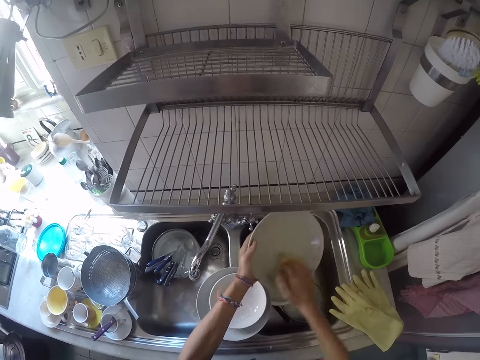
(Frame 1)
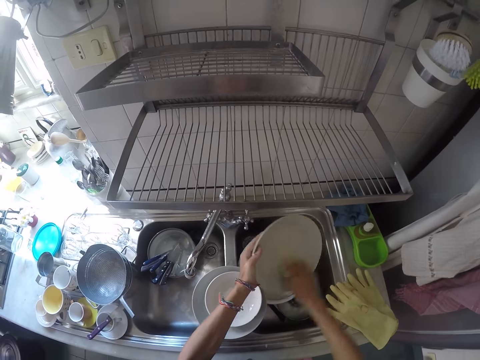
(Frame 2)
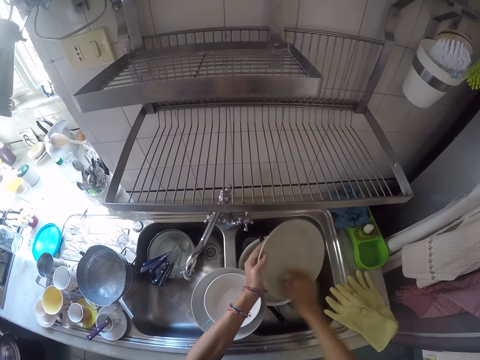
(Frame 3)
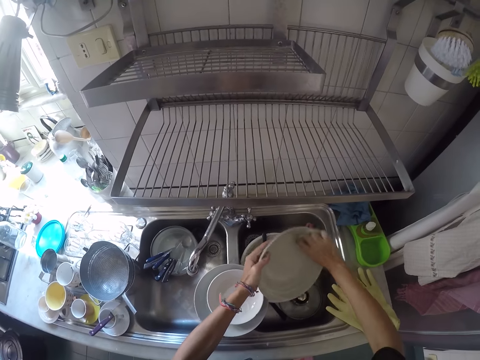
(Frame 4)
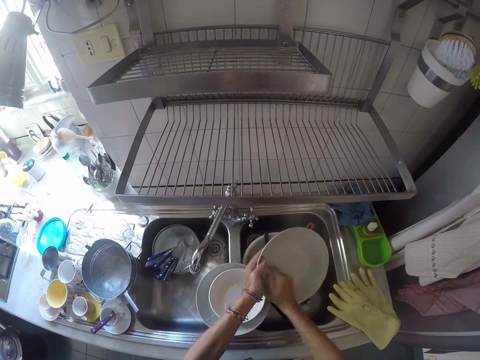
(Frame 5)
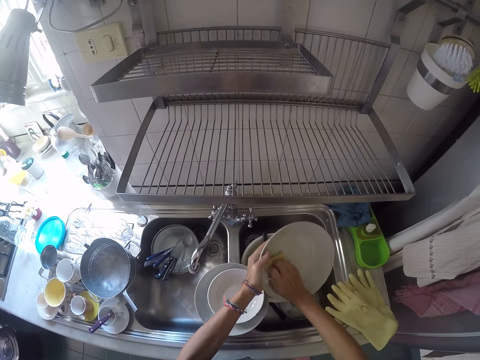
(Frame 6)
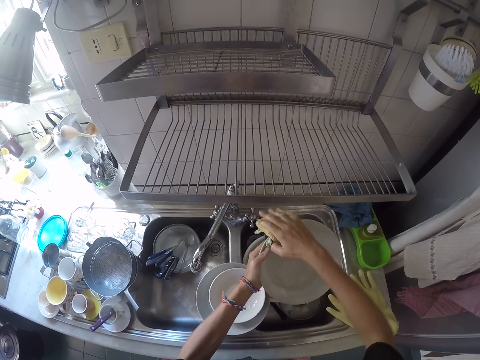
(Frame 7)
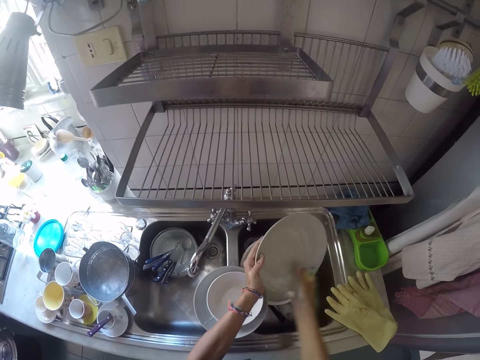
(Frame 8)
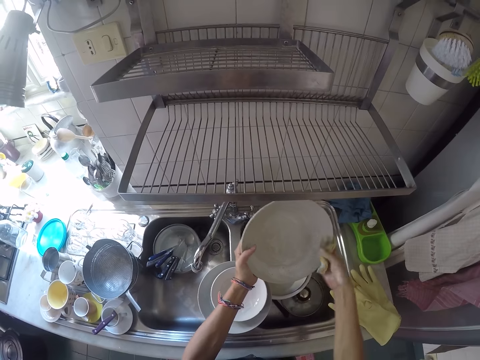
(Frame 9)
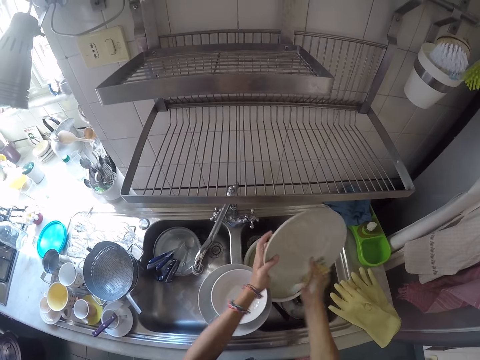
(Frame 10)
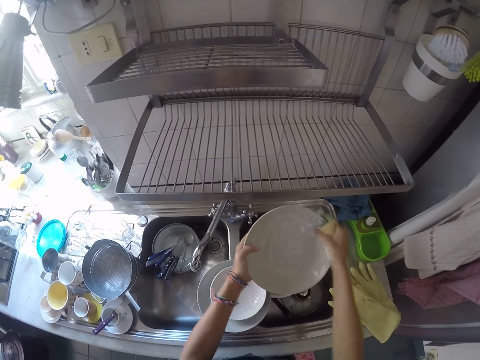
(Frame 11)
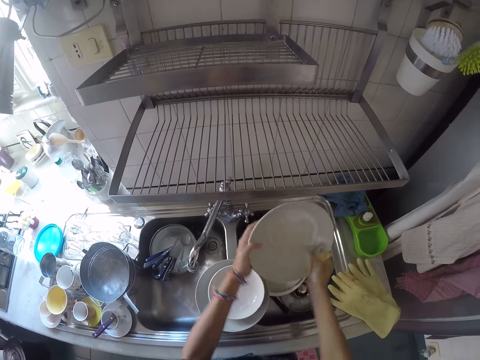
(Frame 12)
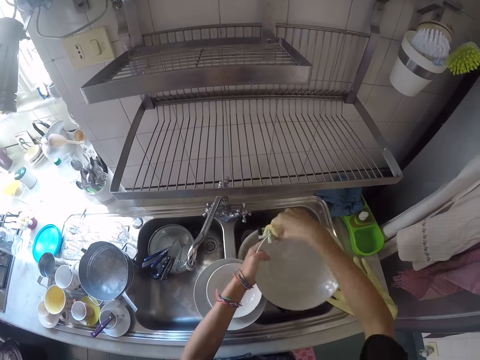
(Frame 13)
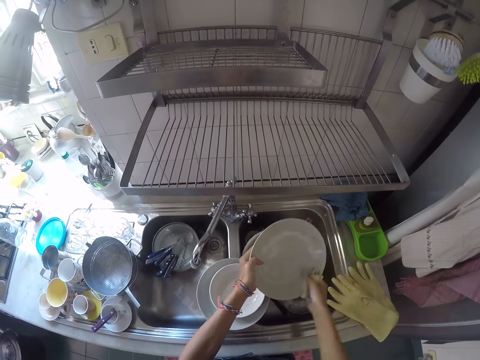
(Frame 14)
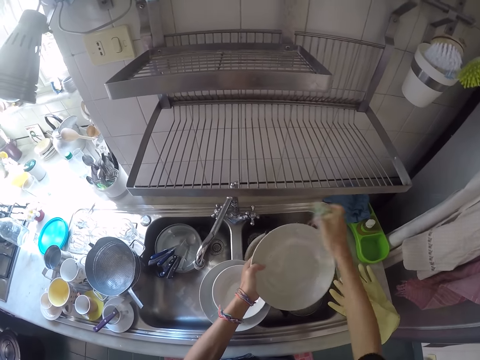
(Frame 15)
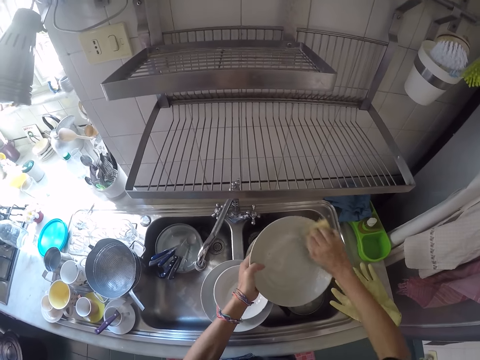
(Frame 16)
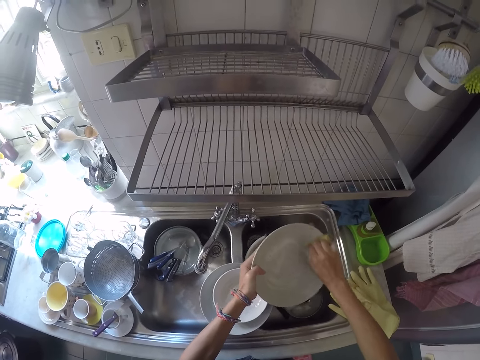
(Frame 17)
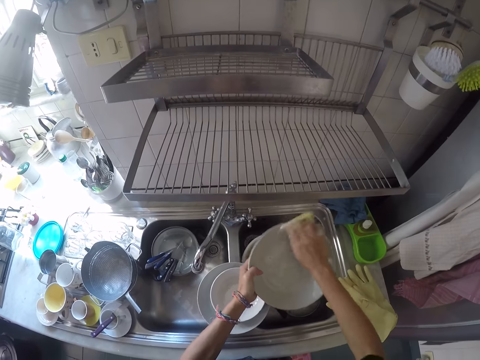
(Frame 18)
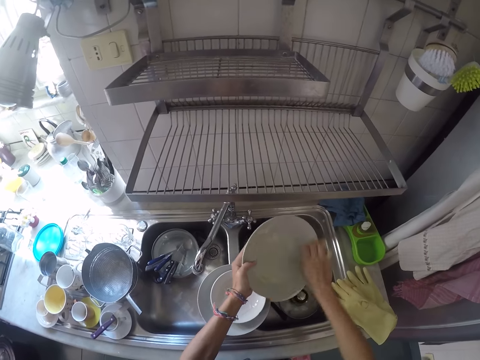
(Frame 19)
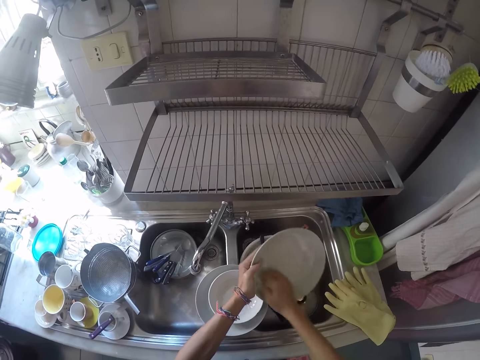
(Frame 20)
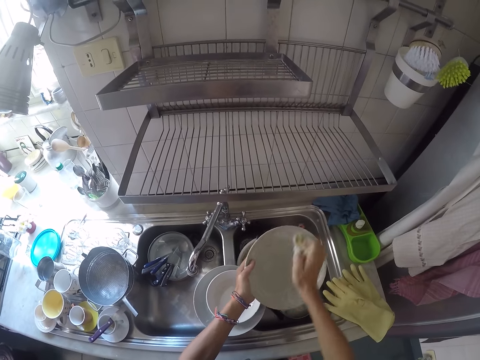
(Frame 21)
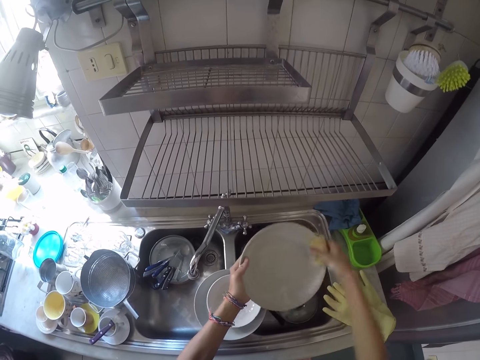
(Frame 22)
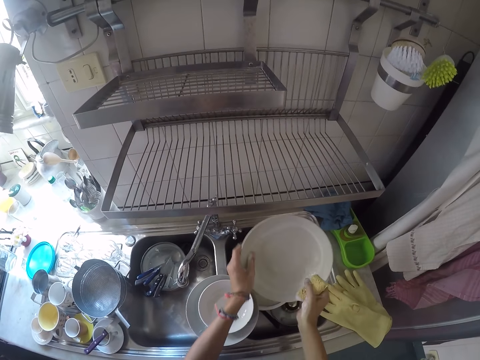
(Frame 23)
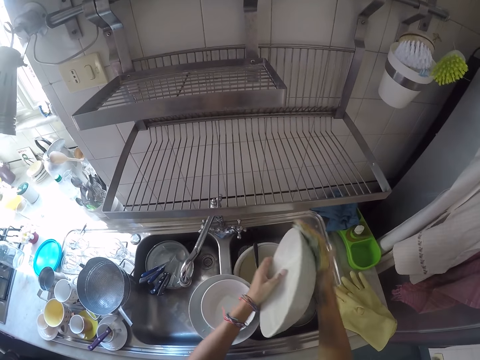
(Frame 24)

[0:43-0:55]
The camera wearer washes the plate with the sponge. They scrape the plate.

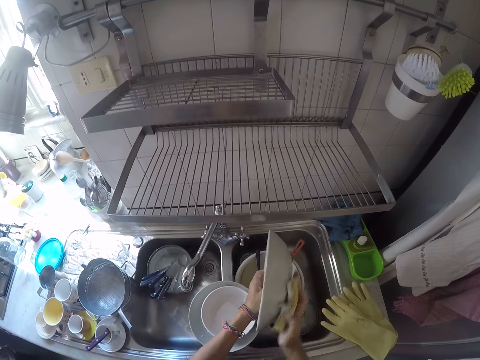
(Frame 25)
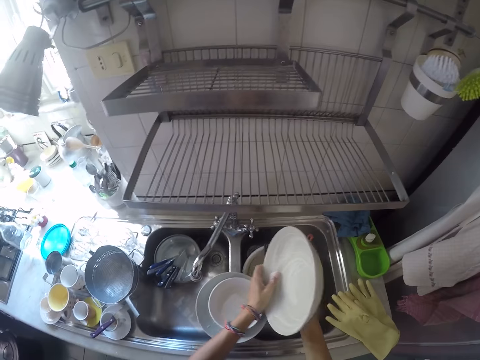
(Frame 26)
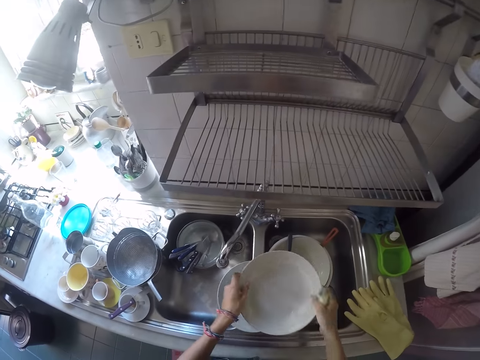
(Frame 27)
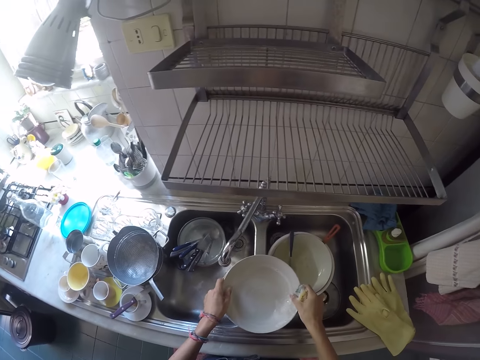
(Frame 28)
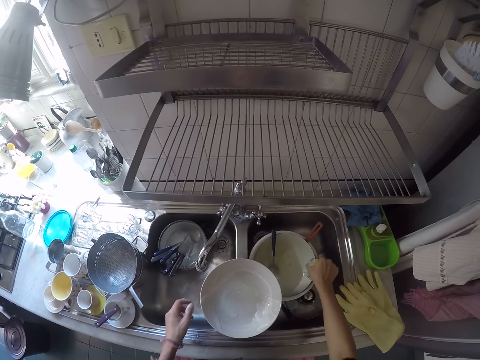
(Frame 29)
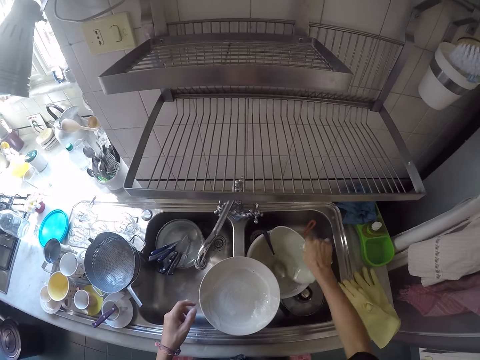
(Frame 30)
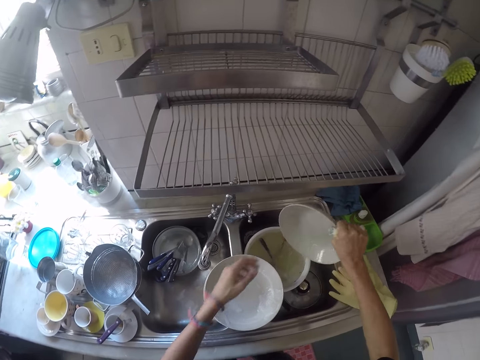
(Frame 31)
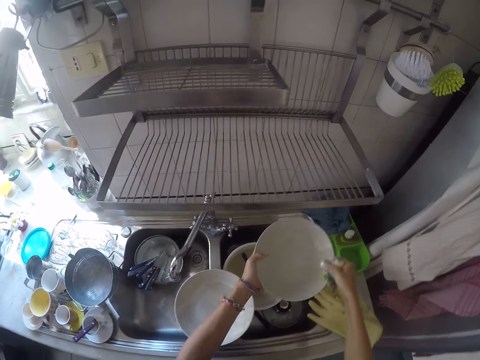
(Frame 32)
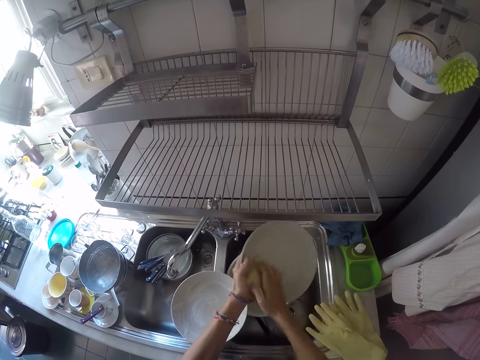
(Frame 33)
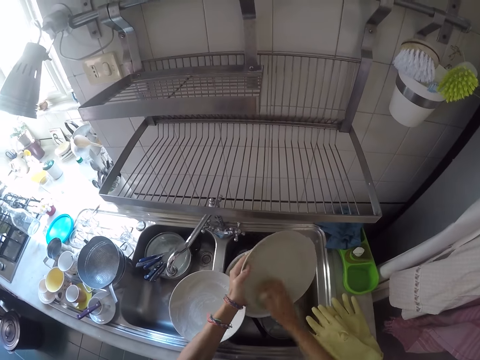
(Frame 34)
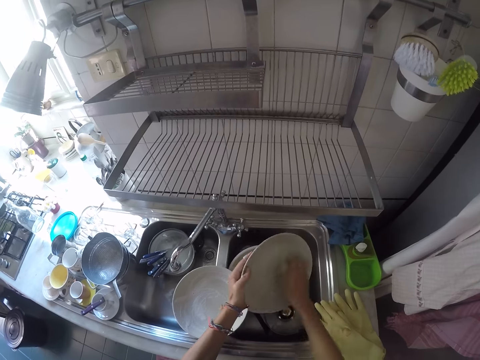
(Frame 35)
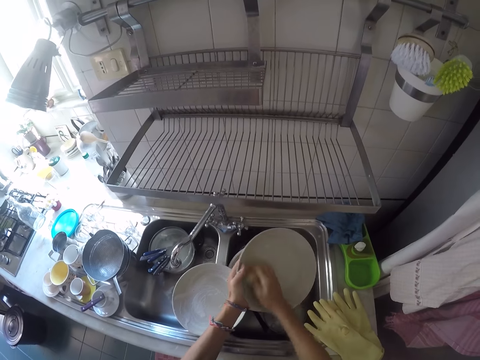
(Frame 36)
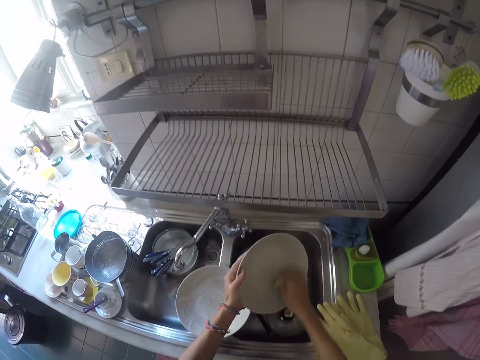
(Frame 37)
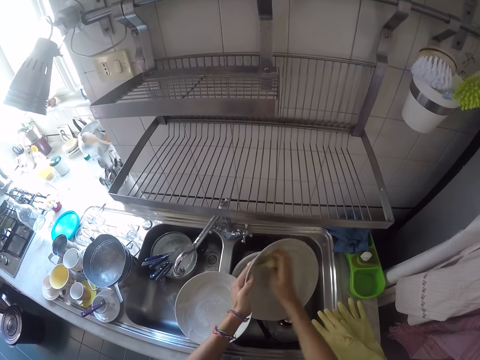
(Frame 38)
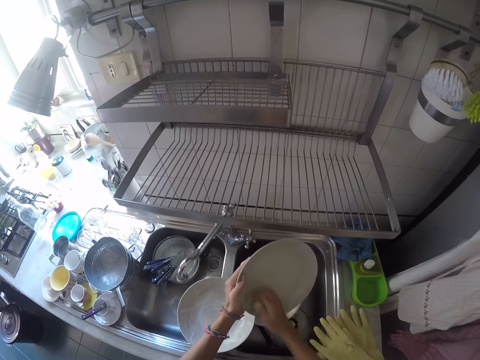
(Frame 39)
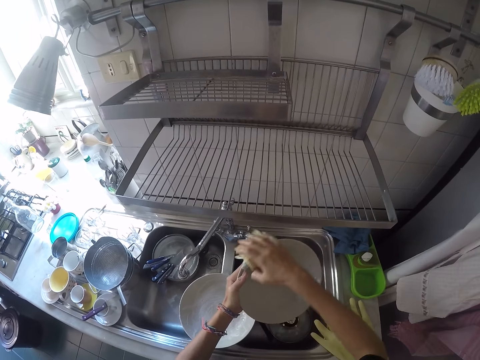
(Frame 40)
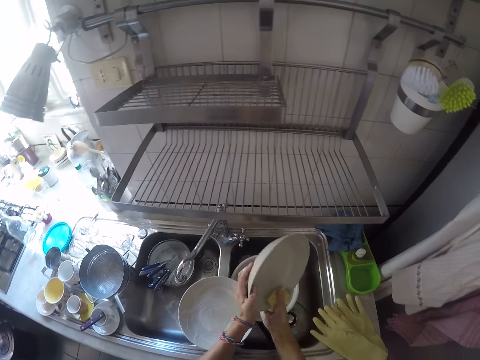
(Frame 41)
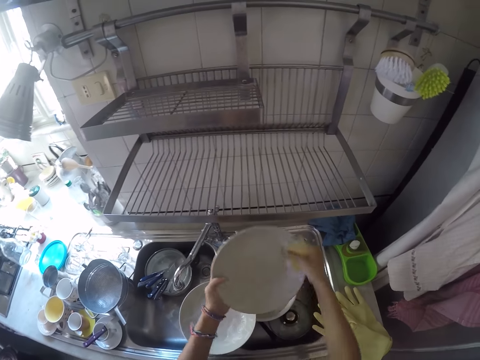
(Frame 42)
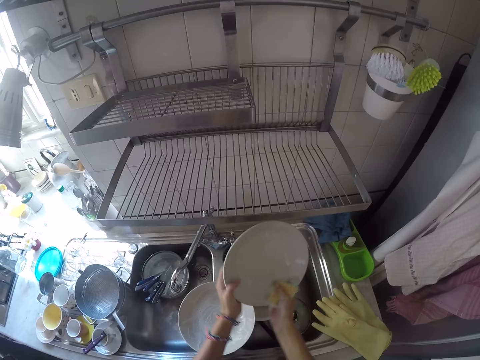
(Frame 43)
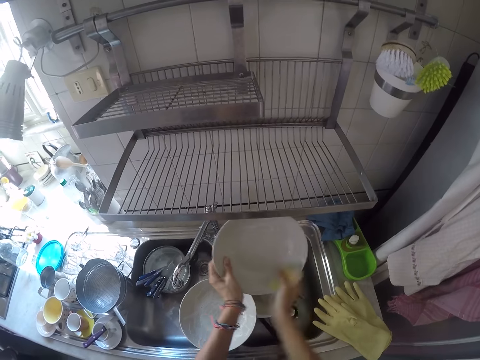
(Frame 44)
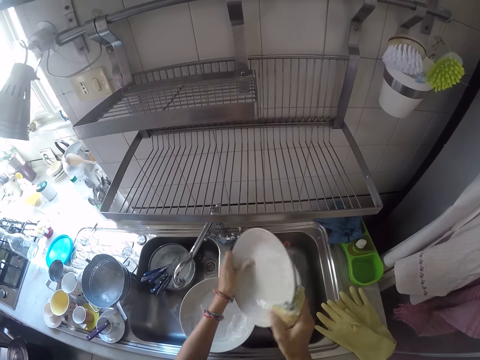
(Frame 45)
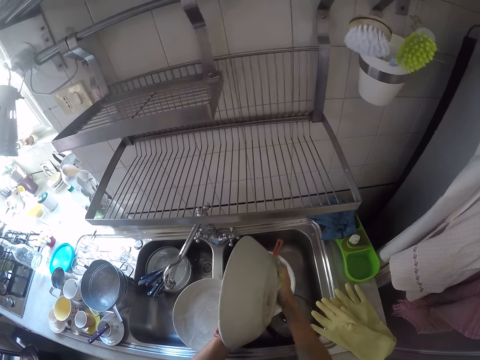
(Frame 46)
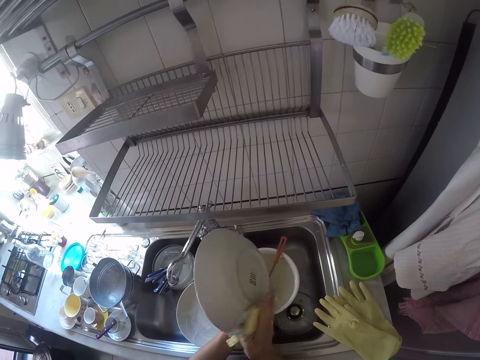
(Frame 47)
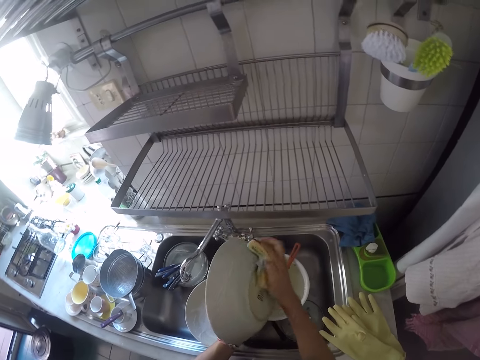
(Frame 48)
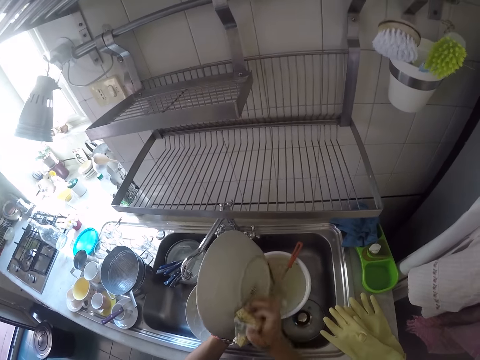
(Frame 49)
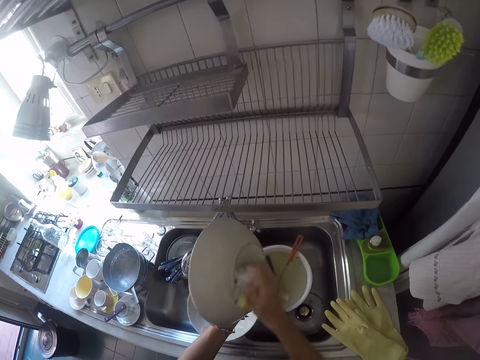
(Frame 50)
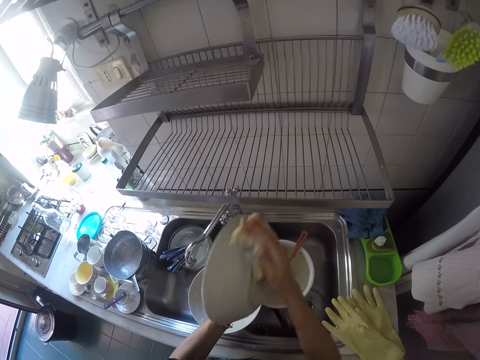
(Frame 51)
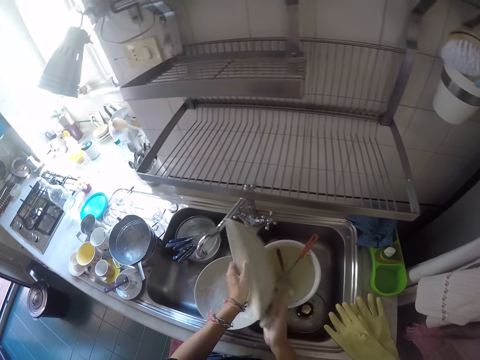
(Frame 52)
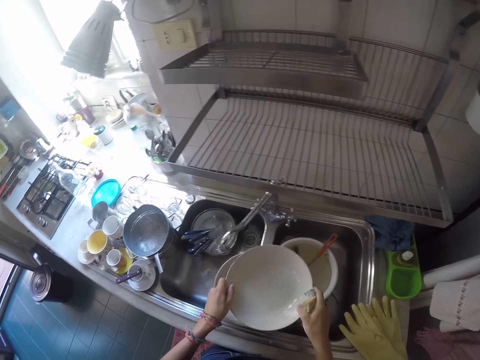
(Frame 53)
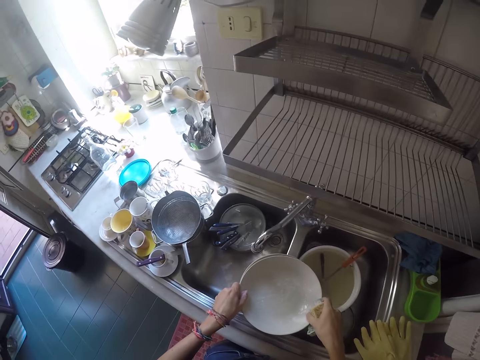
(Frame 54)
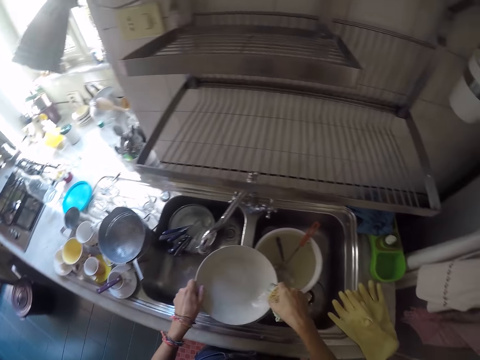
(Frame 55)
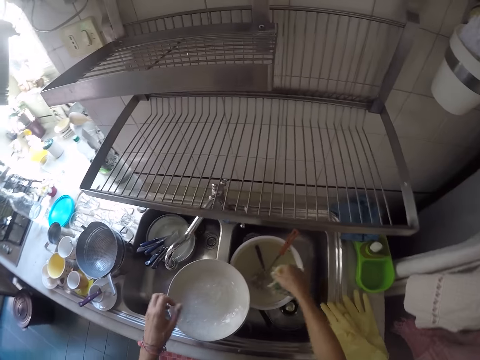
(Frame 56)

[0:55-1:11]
The camera wearer drops the plate on the pile of plates on the kitchen sink. They pick another plate from the kitchen sink. They wash the plate with the sponge. They scrape the plate. They drop the plate on the pile of plates on the kitchen sink.
